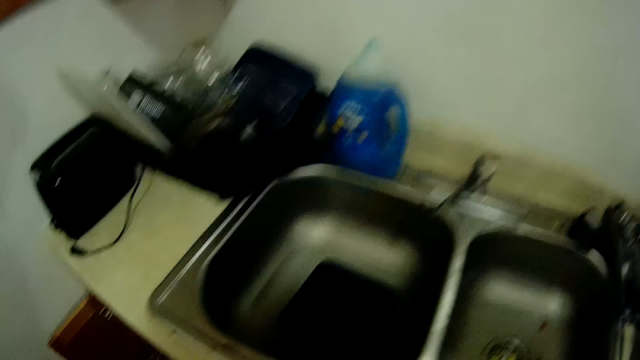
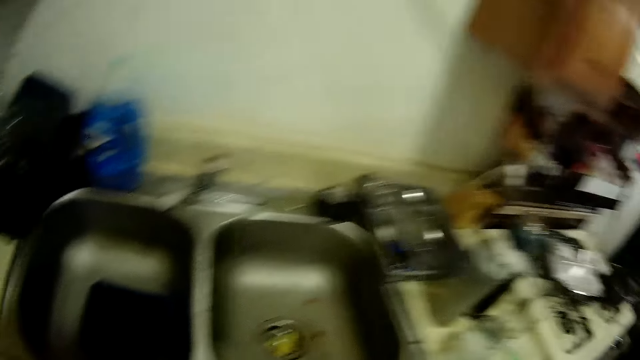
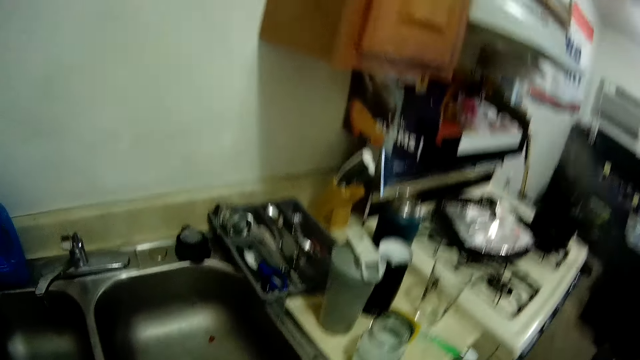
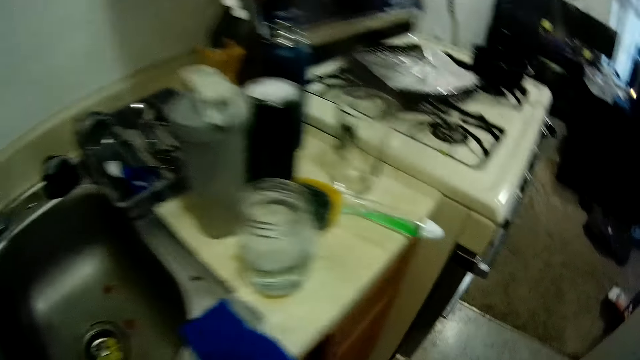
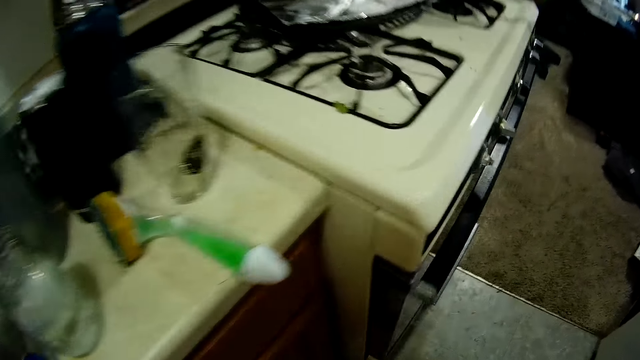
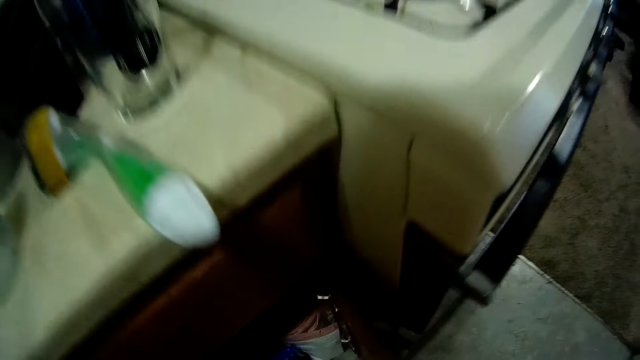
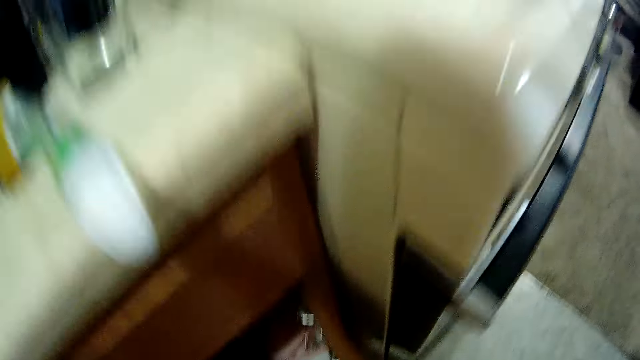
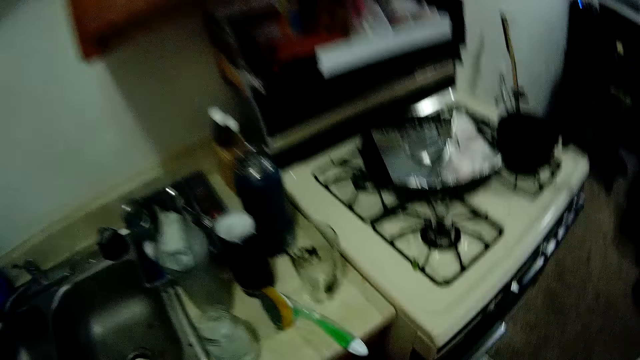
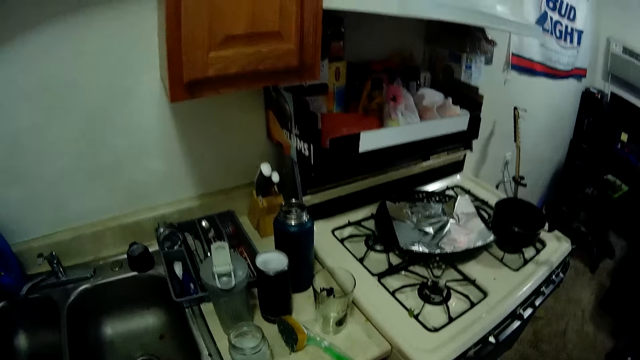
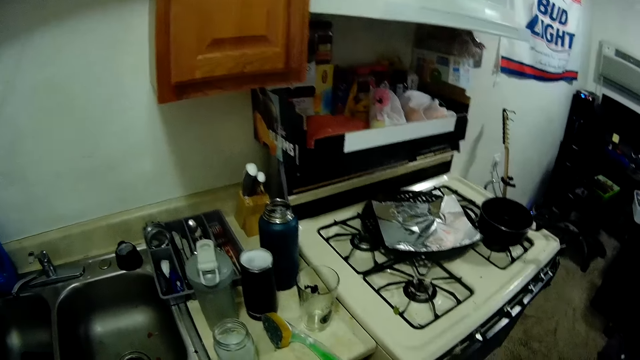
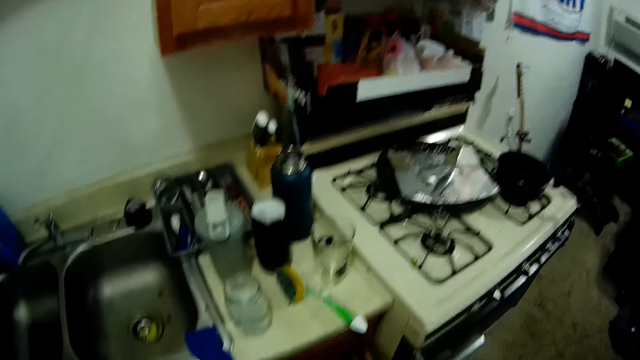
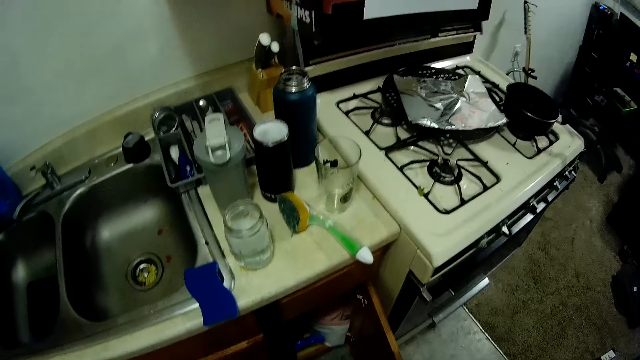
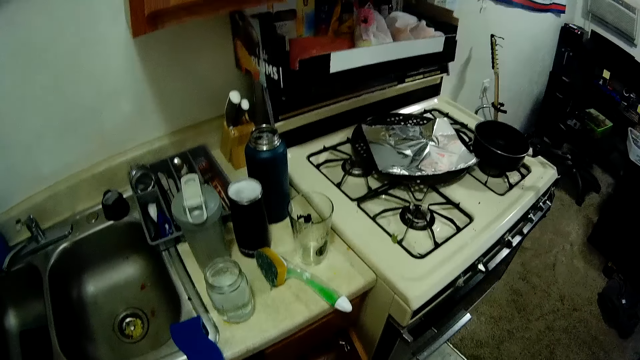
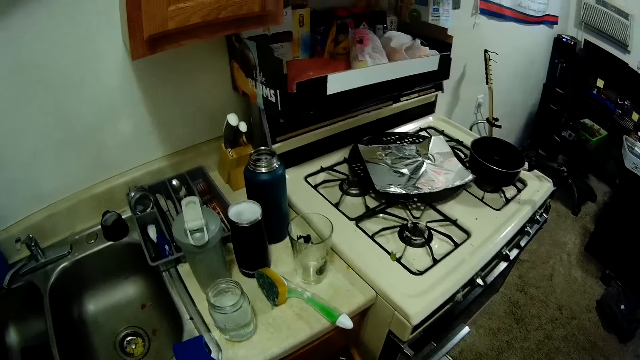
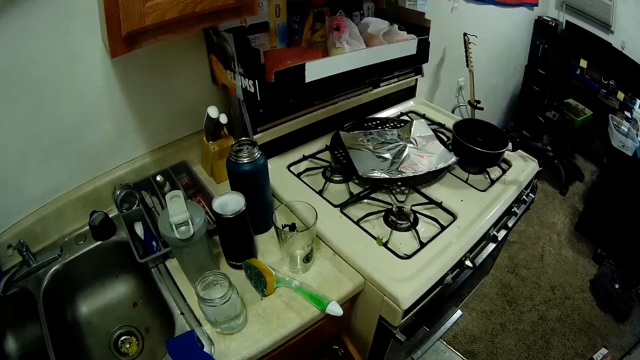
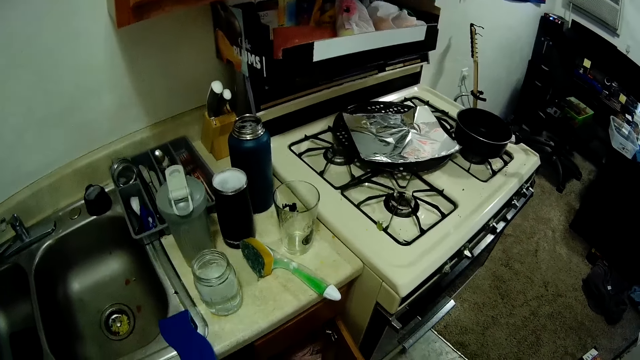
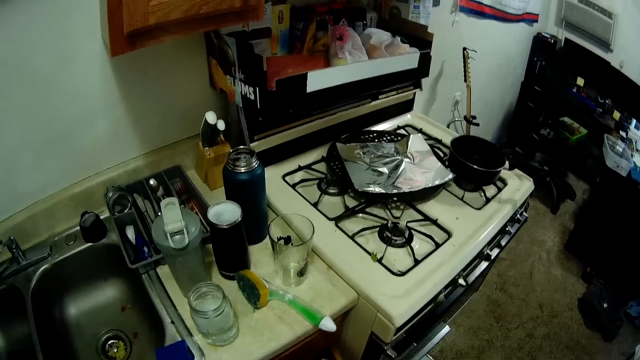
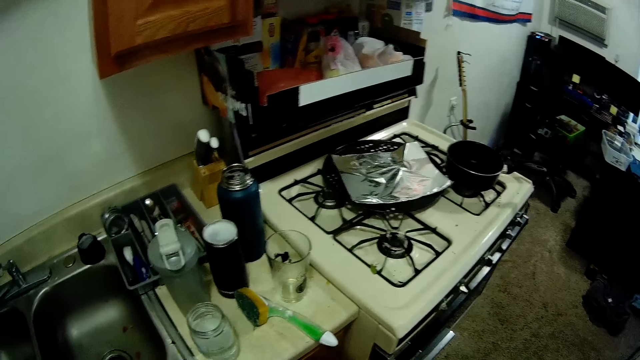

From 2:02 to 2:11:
The camera wearer moves to the front of a sink in the kitchen. They open a drawer.

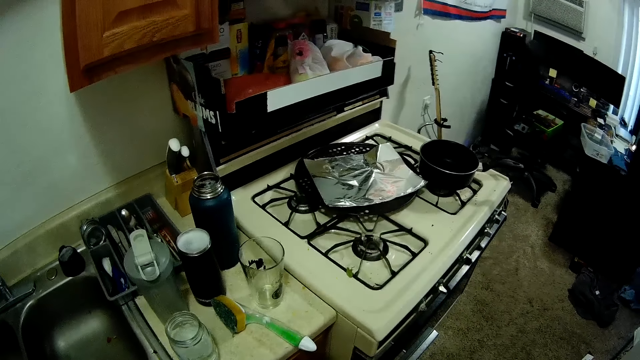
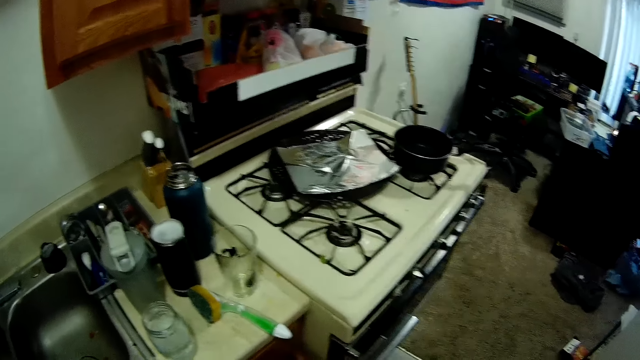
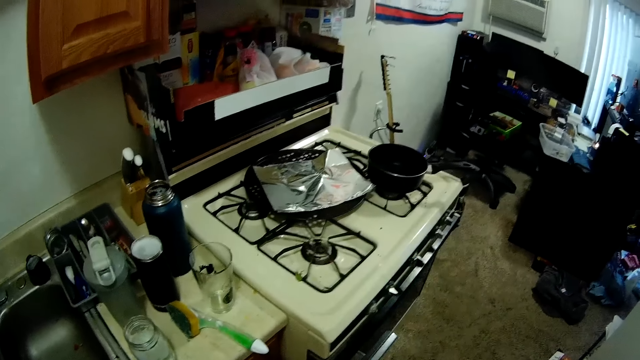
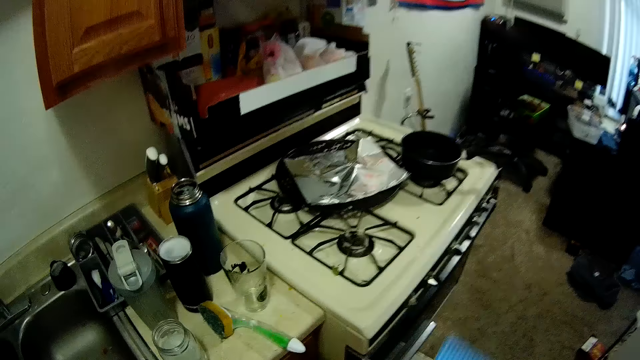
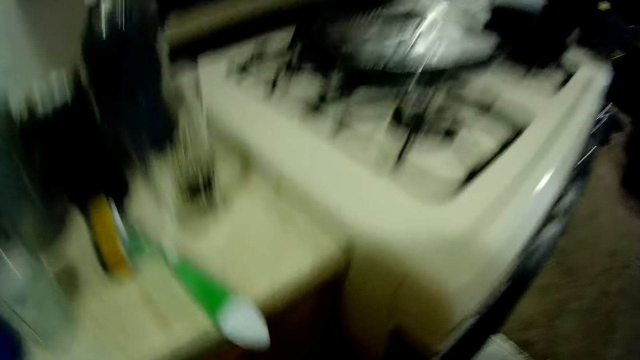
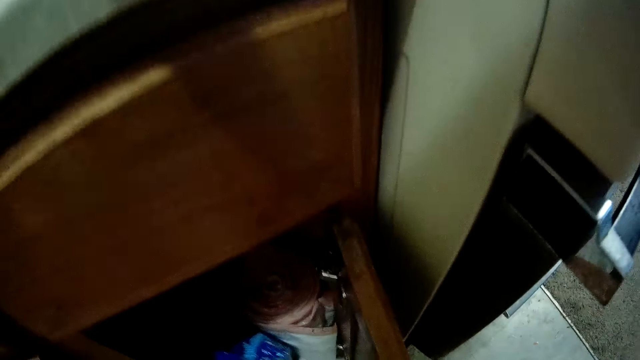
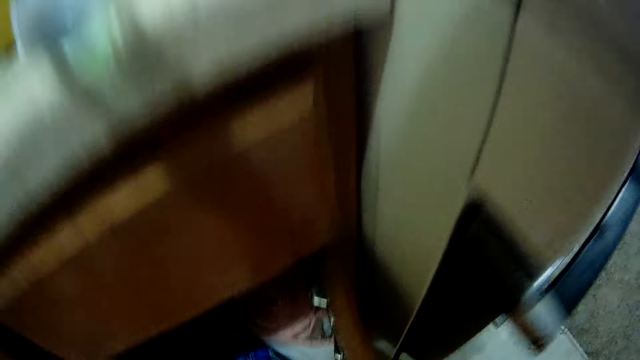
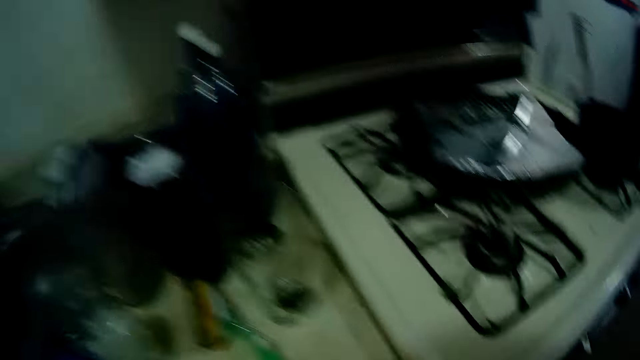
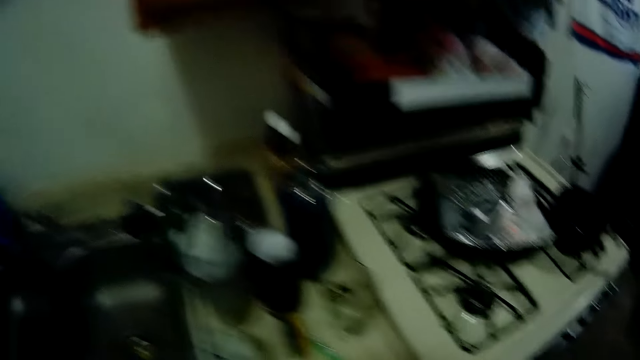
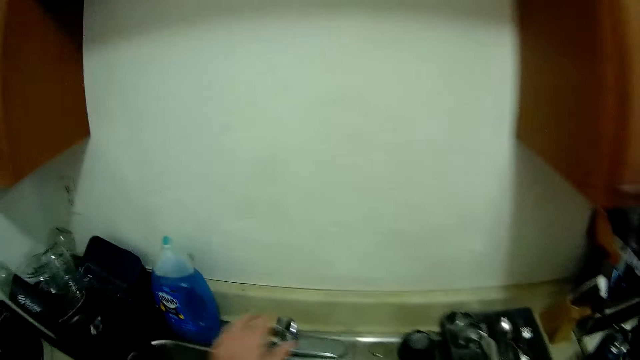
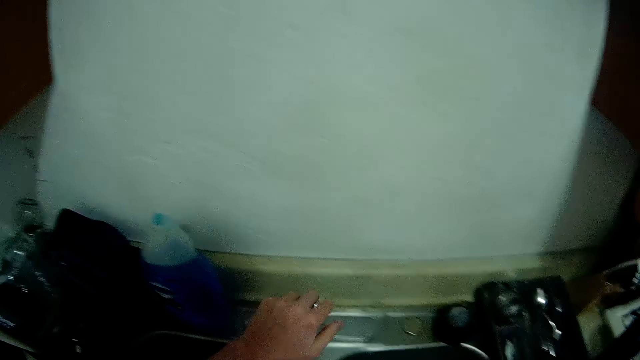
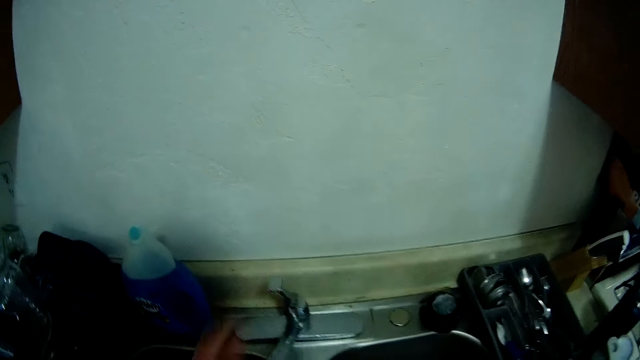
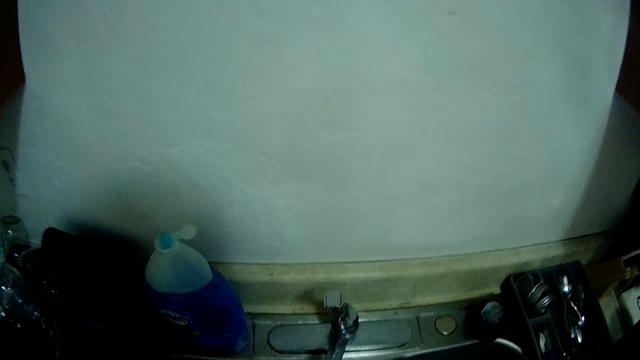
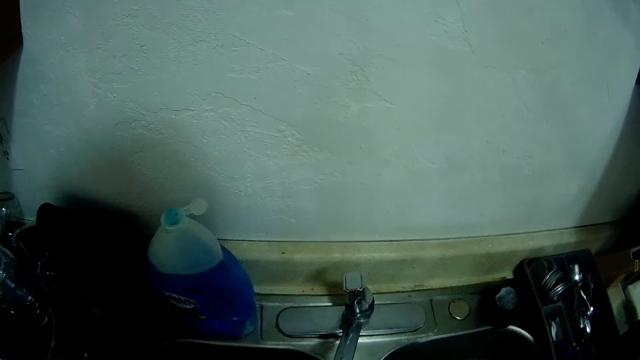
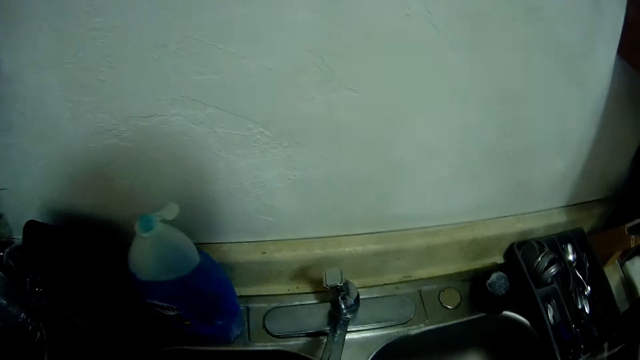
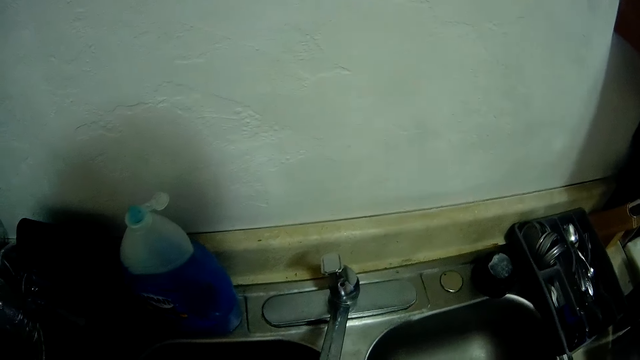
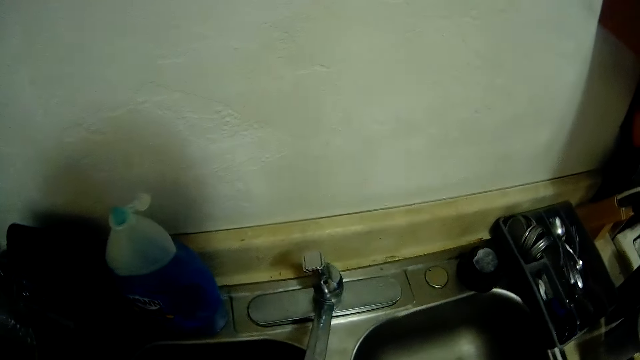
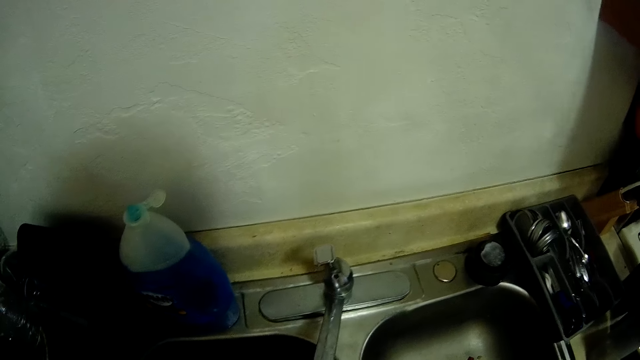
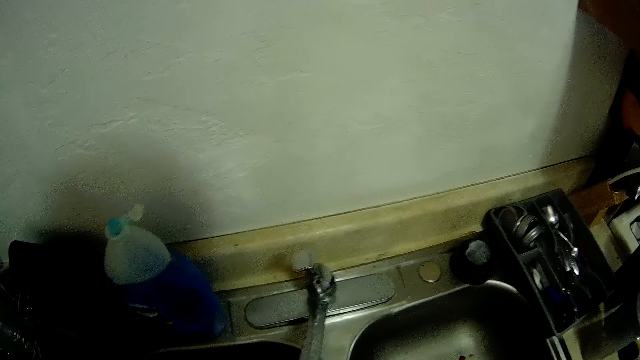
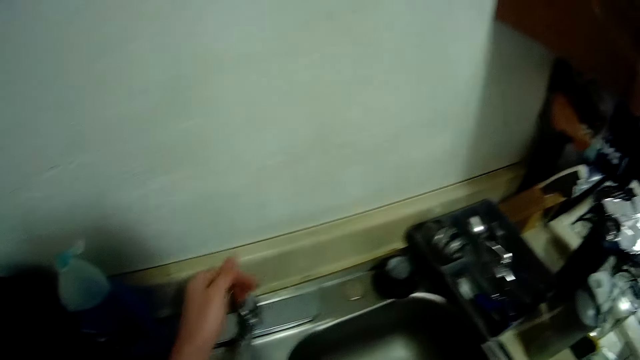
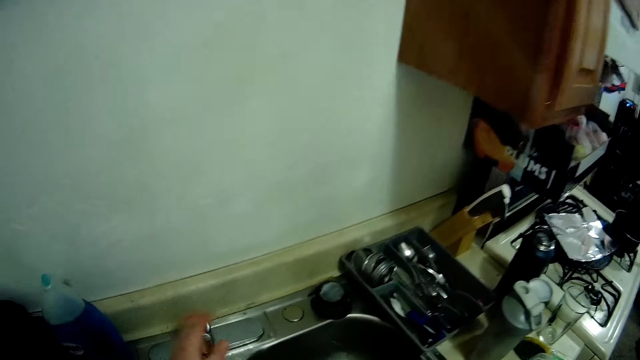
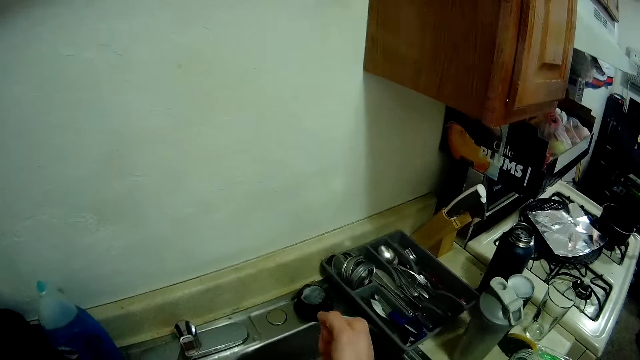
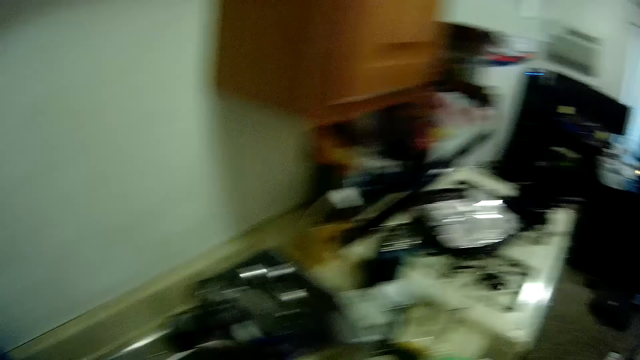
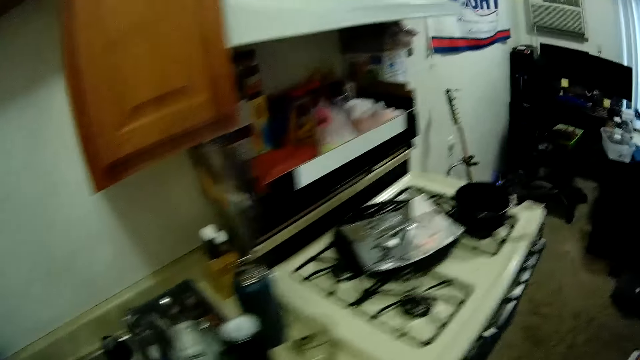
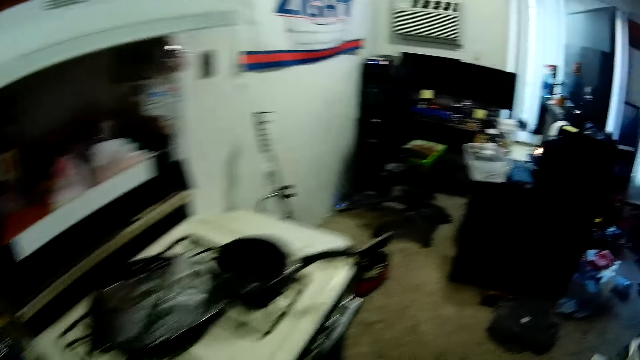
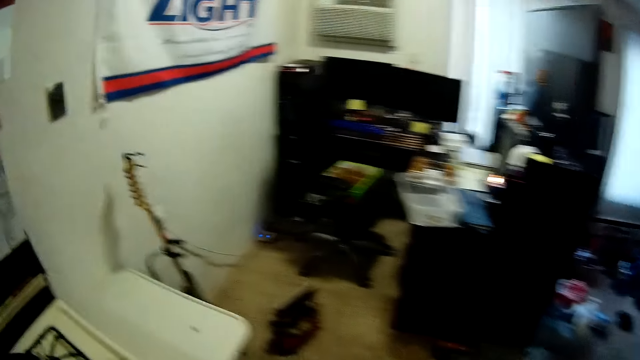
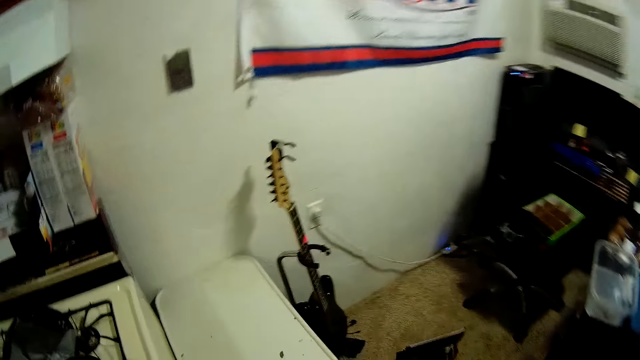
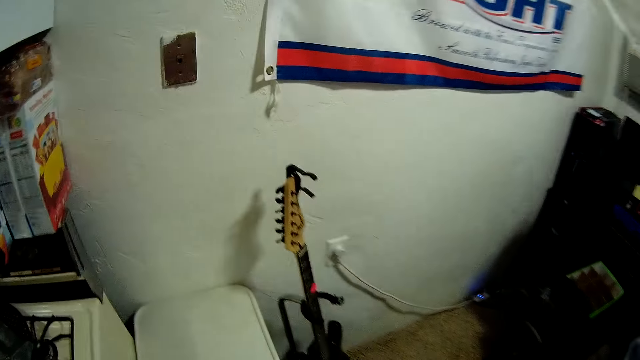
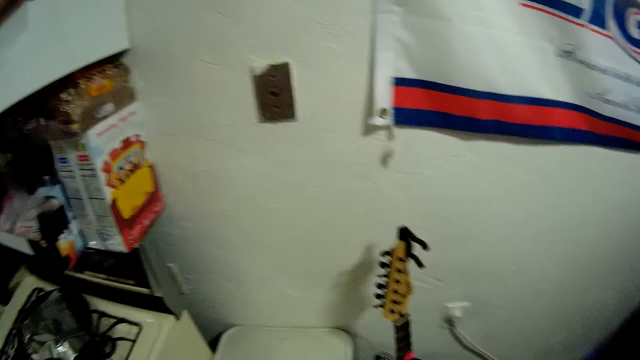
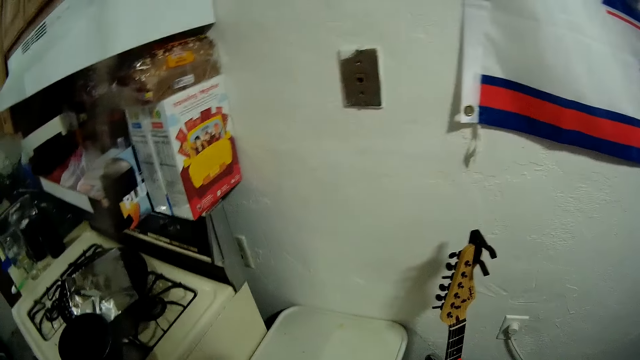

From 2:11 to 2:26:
The camera wearer takes out a paper from the drawer. They place the paper inside the drawer. They search in the drawer. They turn on the tap in the kitchen sink. They turn off the tap in the kitchen sink. They walk in the kitchen.
